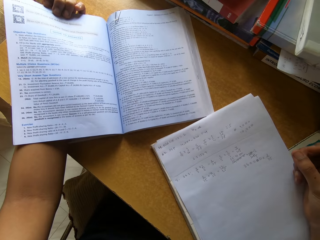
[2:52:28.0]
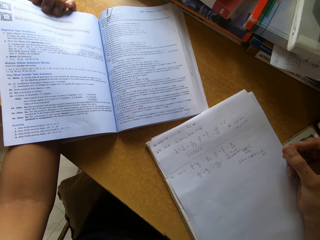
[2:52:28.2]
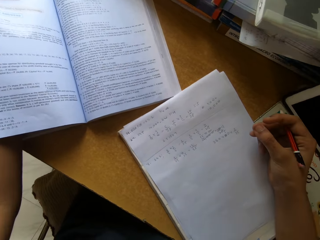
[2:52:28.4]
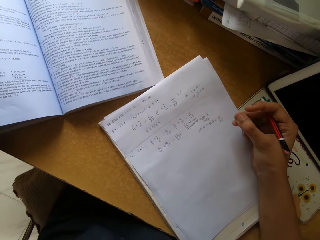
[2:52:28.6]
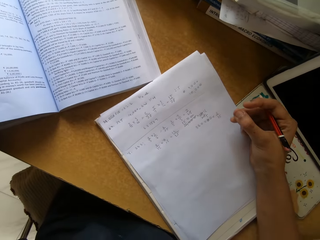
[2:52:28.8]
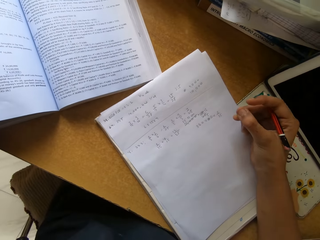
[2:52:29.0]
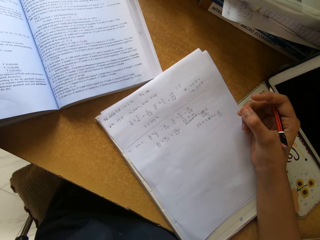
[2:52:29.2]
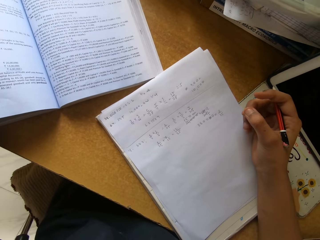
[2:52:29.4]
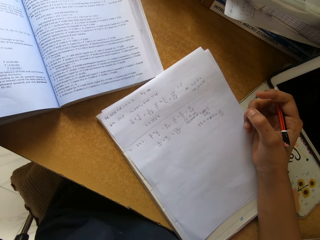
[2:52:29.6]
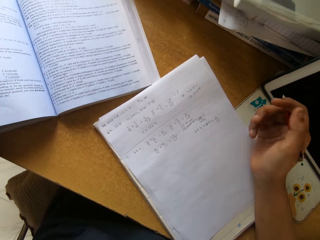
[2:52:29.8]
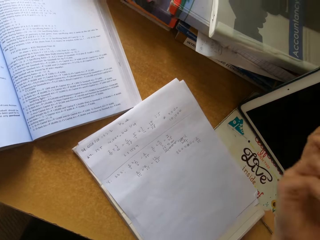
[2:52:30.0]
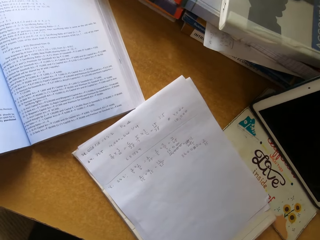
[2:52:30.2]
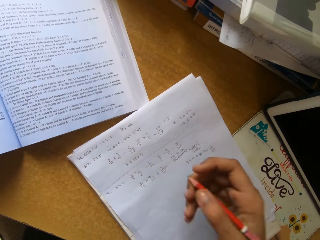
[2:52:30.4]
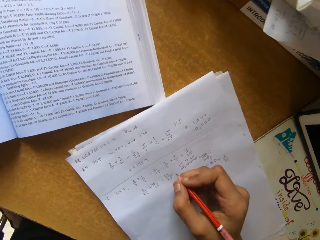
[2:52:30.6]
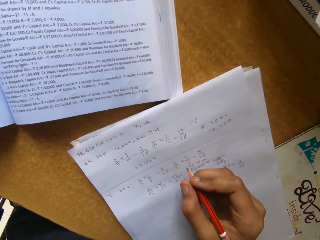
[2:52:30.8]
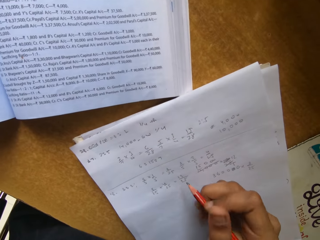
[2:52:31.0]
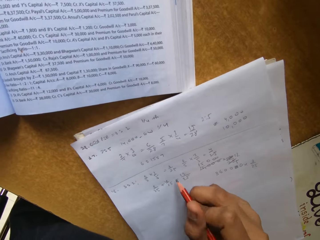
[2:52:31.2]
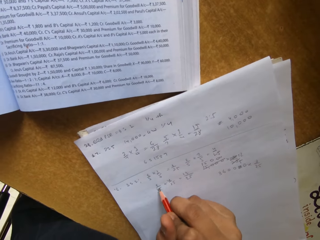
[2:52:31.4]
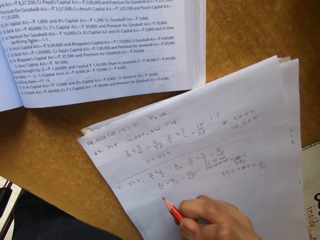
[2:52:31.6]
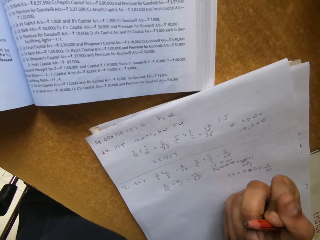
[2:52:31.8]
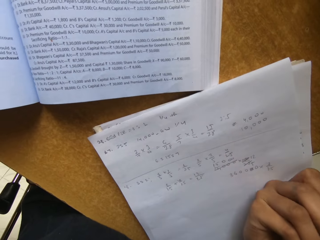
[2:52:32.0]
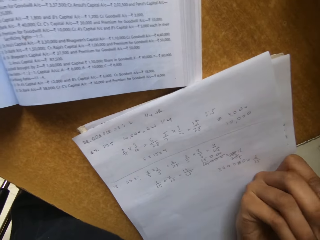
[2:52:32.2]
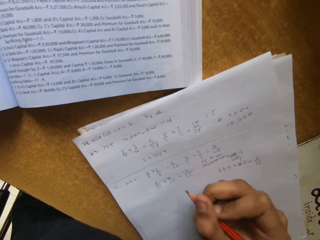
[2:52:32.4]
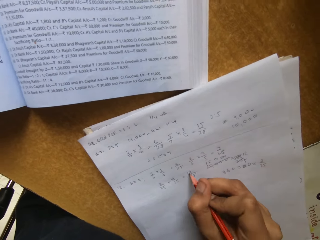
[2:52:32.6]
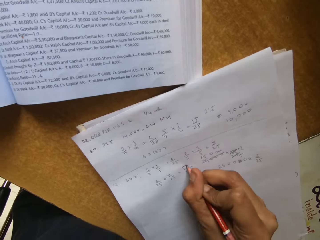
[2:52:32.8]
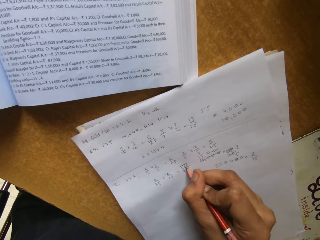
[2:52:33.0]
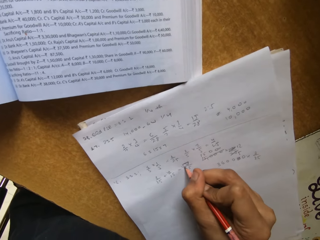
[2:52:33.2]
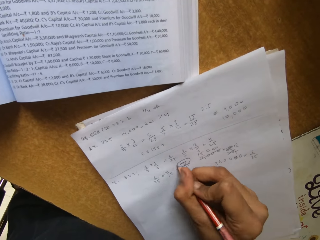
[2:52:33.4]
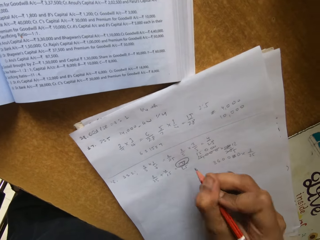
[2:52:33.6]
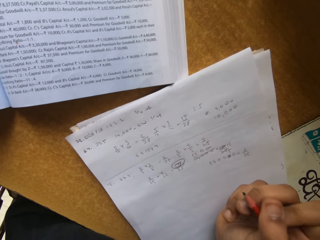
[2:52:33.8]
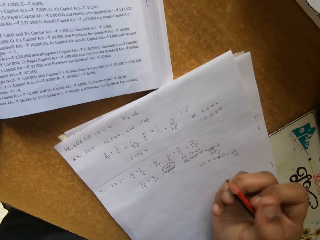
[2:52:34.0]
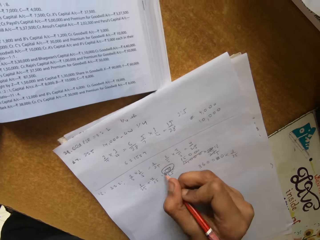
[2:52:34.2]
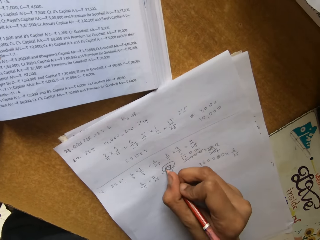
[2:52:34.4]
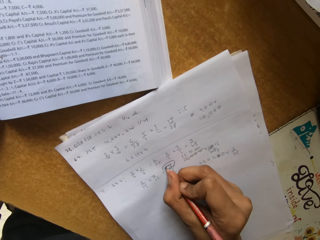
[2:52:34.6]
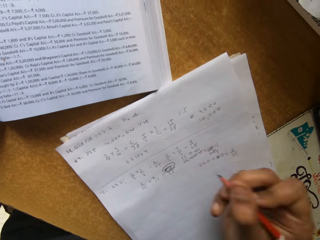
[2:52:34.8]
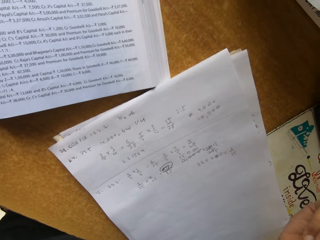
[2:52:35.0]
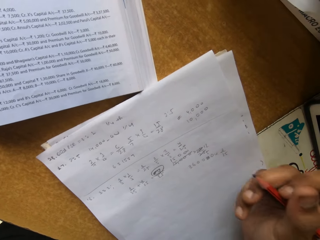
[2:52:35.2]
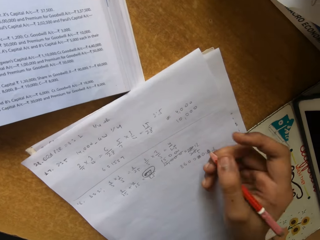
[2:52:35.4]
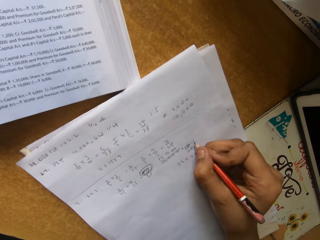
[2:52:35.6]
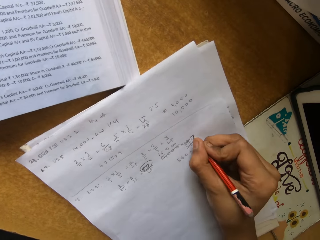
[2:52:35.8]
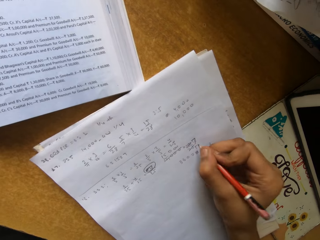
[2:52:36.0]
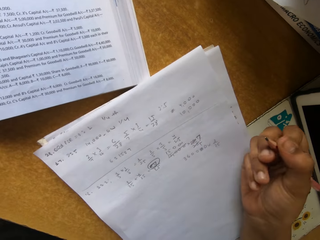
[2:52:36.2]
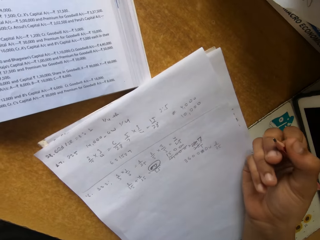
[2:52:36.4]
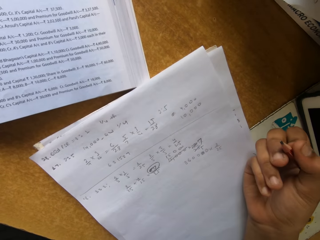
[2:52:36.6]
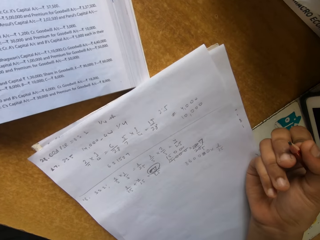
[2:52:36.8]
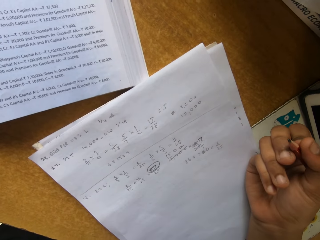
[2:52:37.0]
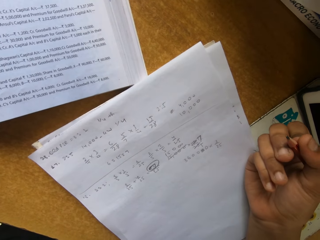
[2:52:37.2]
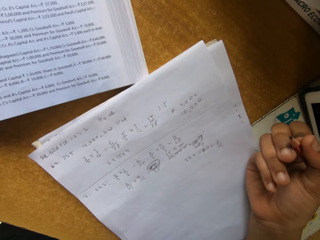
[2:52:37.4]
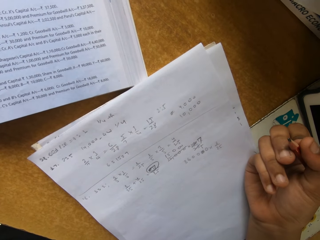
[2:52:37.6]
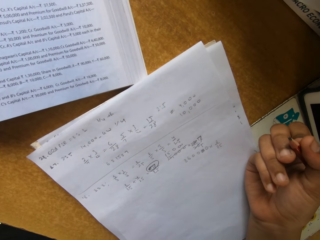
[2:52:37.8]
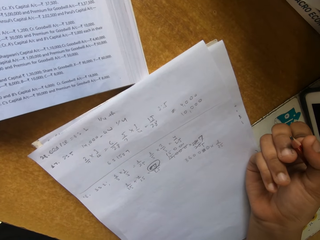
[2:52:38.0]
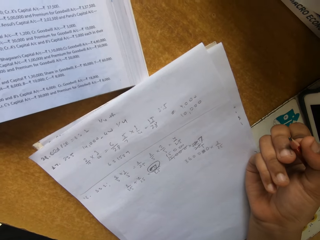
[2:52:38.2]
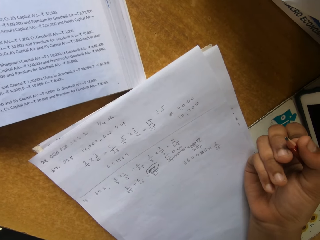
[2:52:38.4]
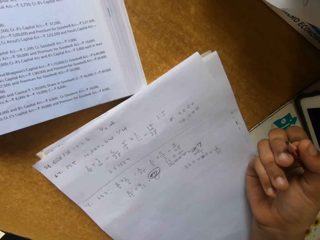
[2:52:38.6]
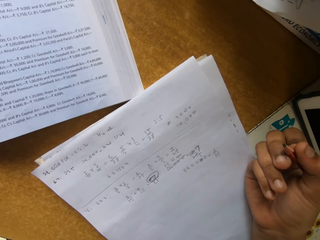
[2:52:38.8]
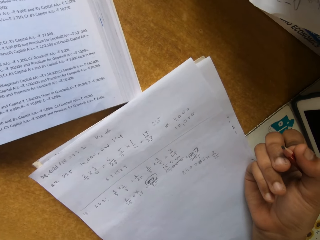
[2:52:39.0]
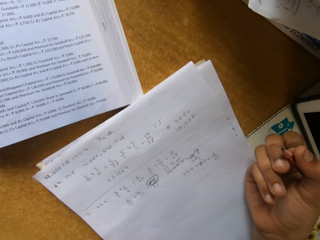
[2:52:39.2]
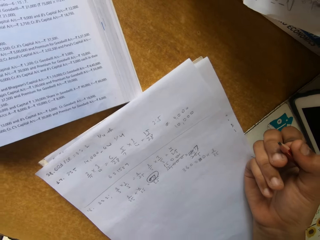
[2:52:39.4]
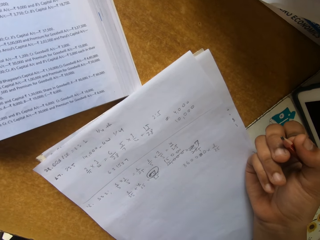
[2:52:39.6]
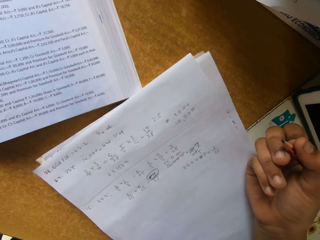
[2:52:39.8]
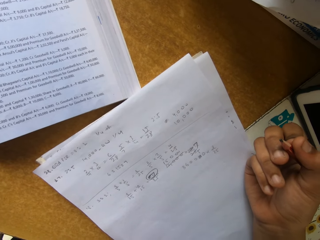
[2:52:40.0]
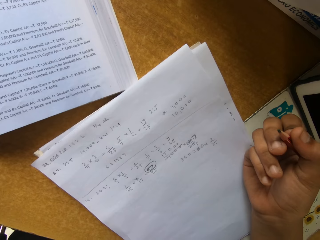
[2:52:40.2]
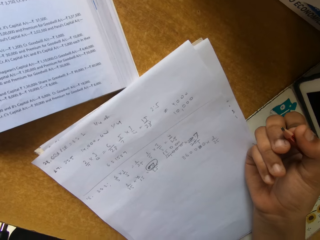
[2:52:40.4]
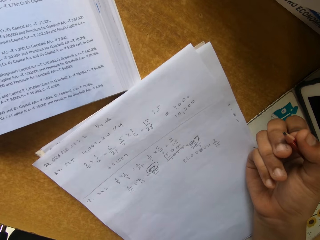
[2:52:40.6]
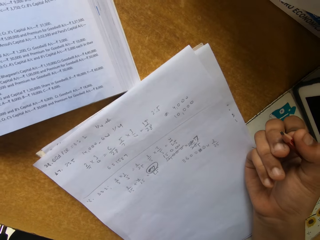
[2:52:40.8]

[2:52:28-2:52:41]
The camera wearer writes on a book with a pencil. They write on the book with the pencil again. They read the text book.

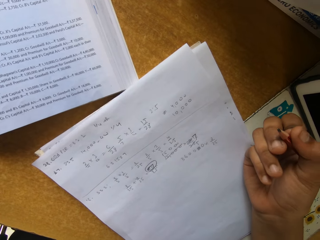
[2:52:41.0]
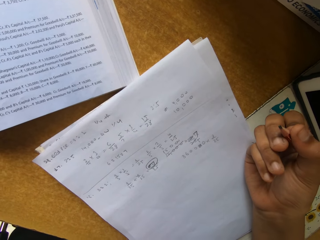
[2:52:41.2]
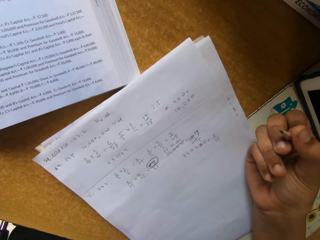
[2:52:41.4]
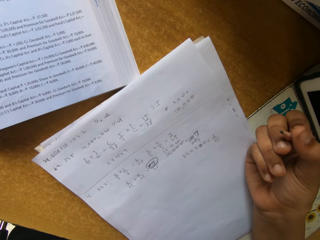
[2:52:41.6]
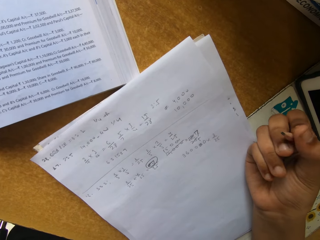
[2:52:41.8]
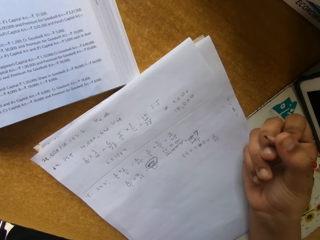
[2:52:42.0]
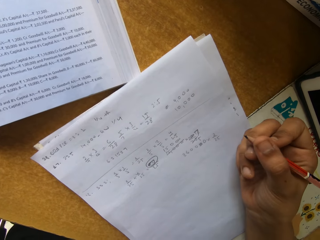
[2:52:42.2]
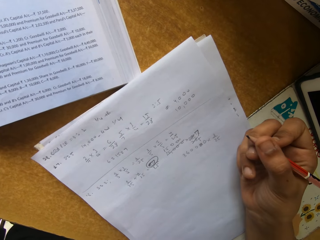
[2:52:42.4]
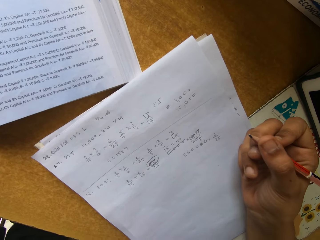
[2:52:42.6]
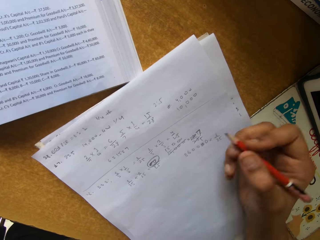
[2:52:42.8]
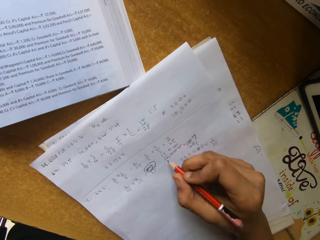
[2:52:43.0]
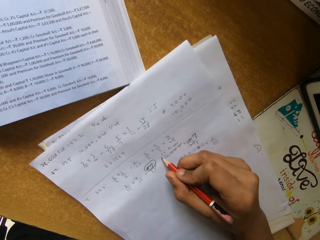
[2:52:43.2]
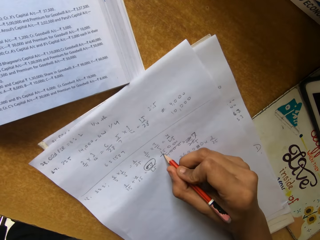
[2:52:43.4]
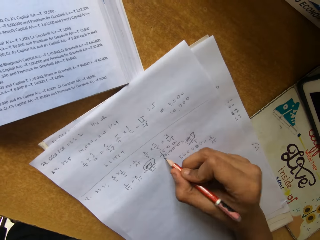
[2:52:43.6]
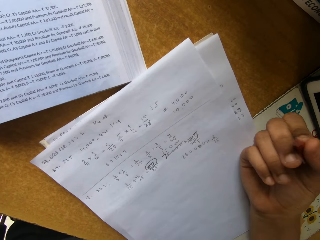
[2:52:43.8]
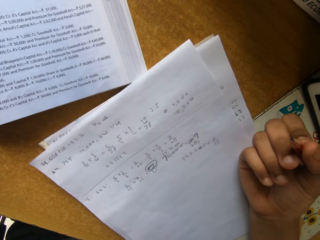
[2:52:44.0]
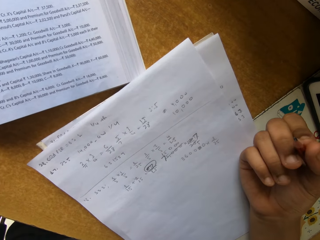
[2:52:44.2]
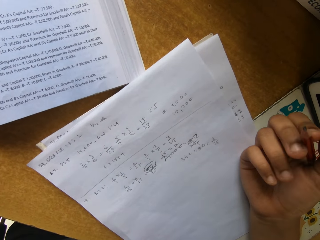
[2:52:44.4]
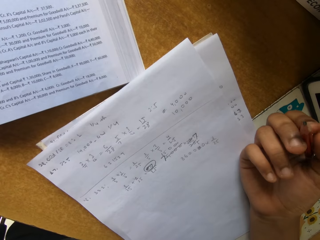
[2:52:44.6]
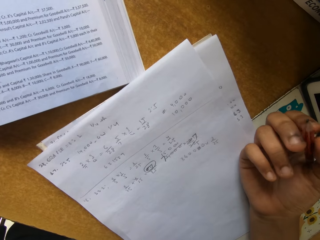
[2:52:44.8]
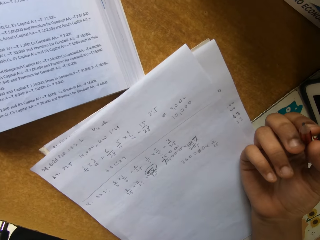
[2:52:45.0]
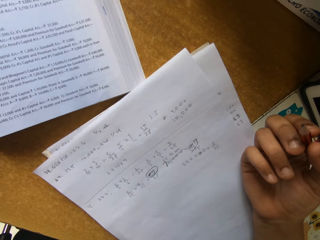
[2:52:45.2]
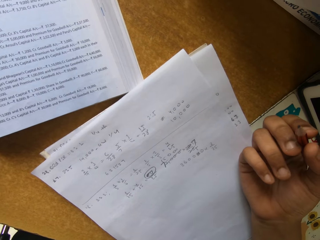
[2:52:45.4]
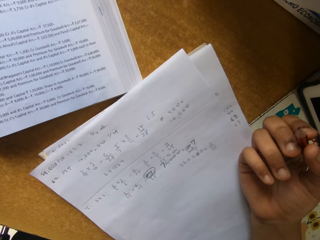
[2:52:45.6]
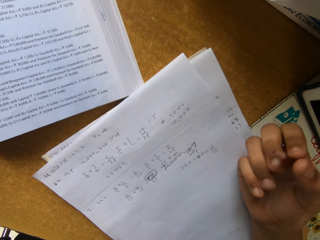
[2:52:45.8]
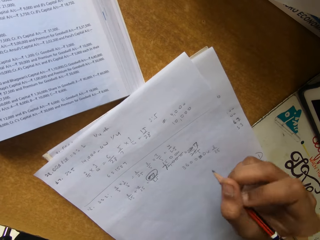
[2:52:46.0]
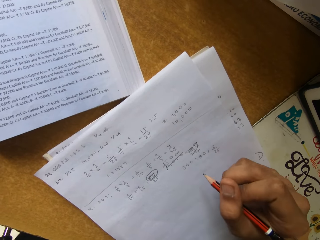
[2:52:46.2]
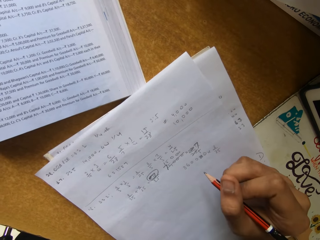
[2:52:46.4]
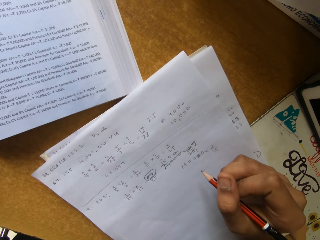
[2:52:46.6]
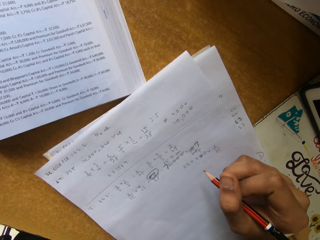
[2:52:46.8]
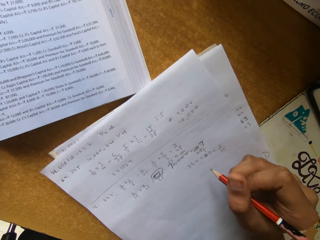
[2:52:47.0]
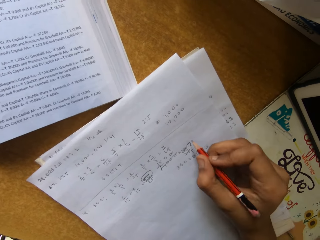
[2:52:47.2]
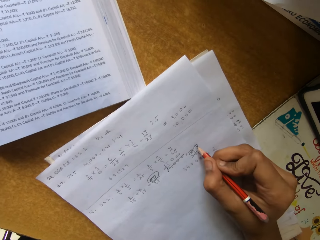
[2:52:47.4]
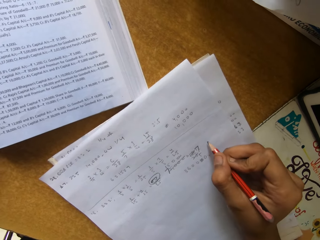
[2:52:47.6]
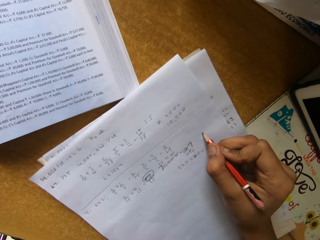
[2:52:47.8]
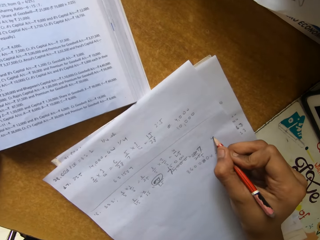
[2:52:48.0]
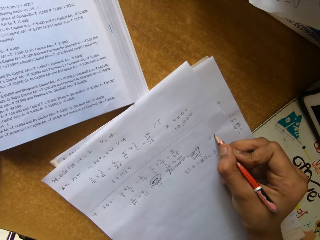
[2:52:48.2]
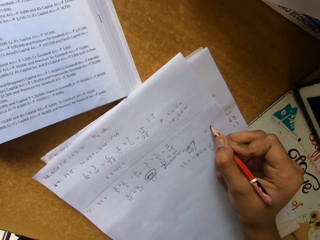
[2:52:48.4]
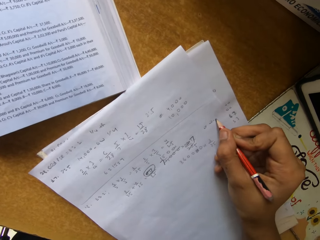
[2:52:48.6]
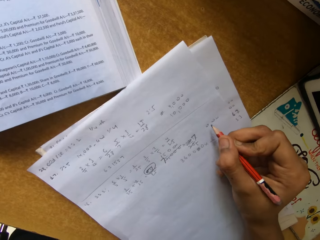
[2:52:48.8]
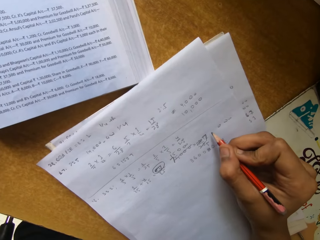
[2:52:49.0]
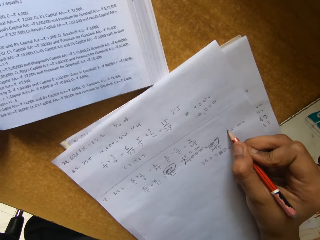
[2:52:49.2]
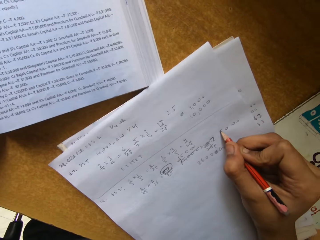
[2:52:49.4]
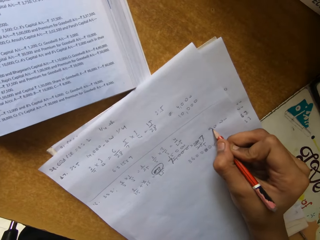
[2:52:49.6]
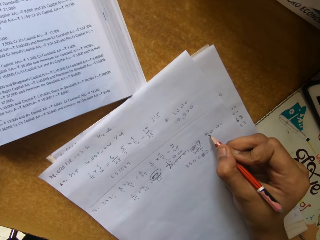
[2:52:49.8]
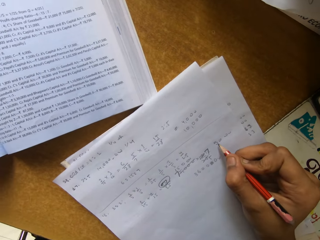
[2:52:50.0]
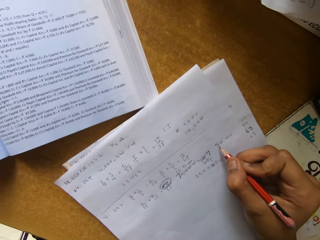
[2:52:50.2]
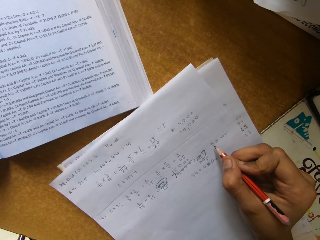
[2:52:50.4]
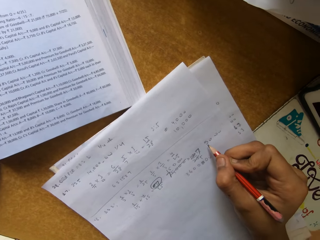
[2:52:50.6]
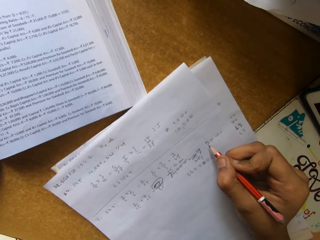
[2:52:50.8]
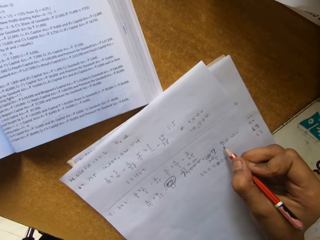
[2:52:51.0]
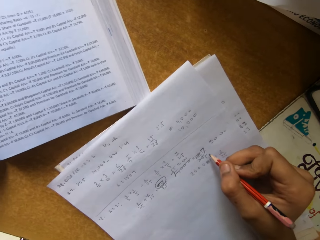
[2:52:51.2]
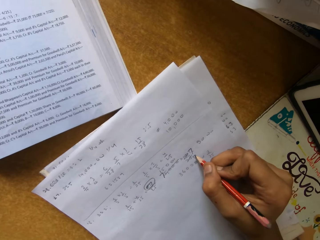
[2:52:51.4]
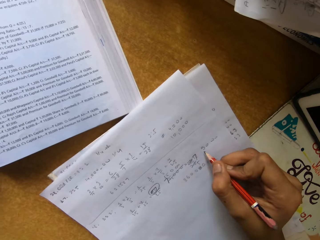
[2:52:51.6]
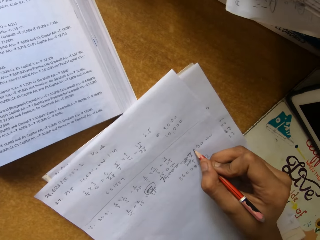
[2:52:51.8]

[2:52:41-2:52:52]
The camera wearer writes on a book with a pencil. They read the text book. They write on the book with the pencil again.
